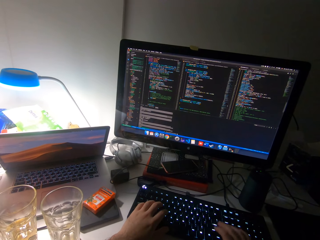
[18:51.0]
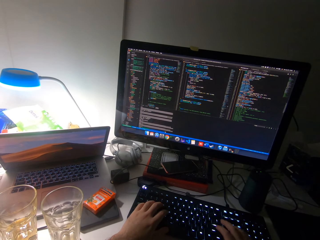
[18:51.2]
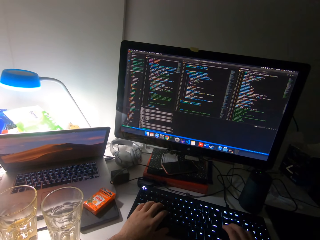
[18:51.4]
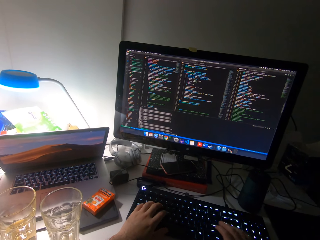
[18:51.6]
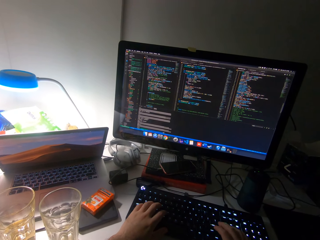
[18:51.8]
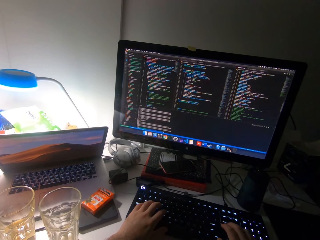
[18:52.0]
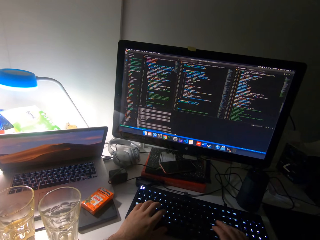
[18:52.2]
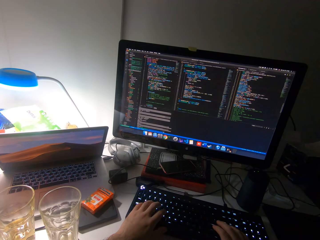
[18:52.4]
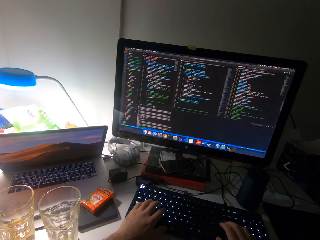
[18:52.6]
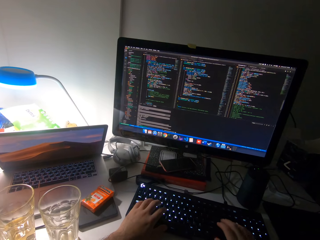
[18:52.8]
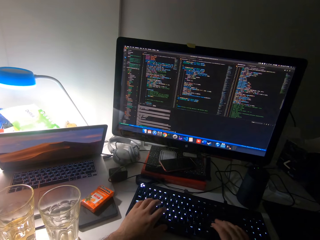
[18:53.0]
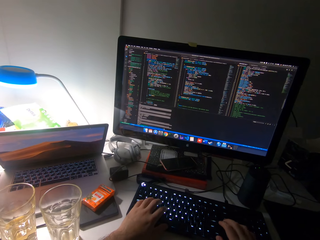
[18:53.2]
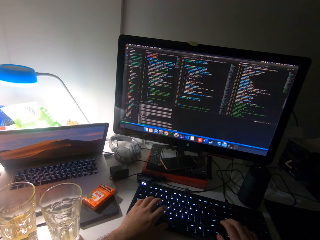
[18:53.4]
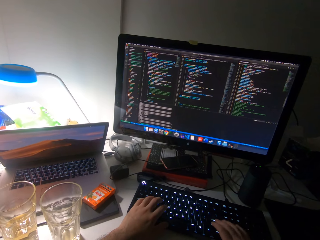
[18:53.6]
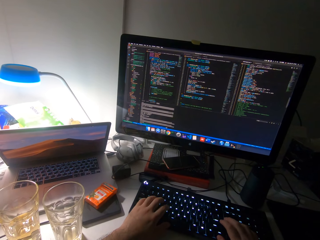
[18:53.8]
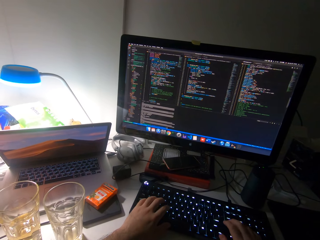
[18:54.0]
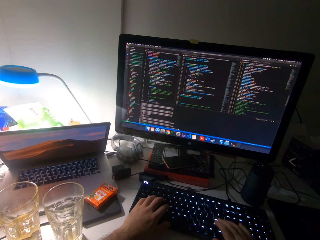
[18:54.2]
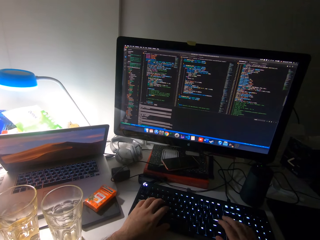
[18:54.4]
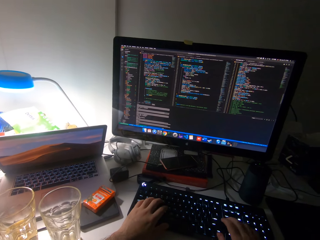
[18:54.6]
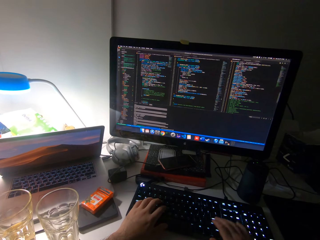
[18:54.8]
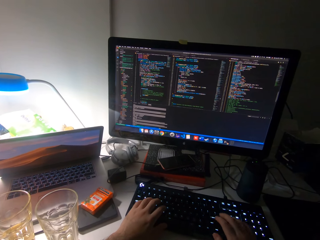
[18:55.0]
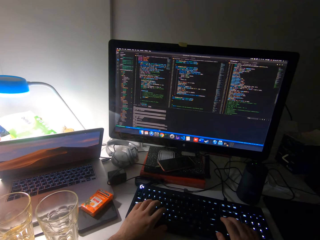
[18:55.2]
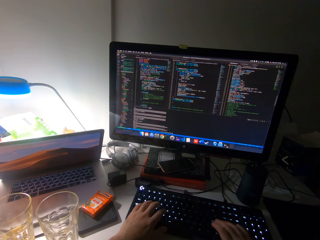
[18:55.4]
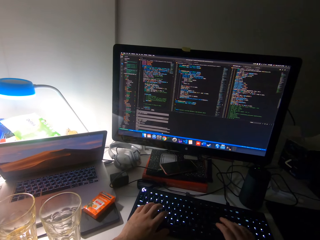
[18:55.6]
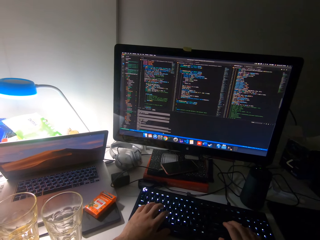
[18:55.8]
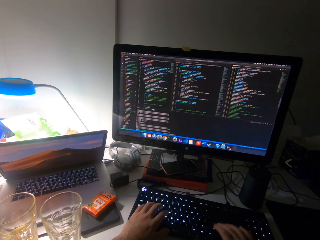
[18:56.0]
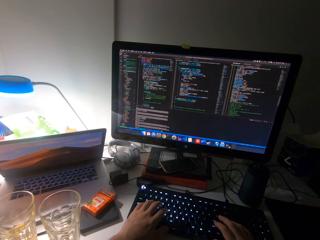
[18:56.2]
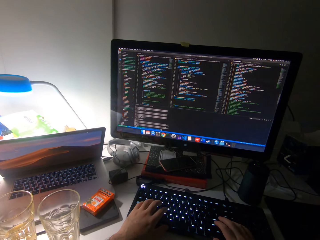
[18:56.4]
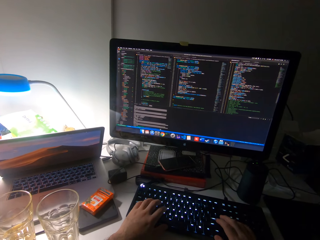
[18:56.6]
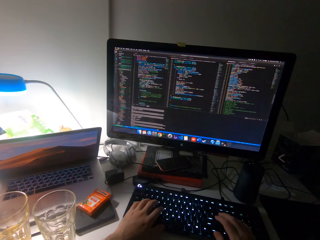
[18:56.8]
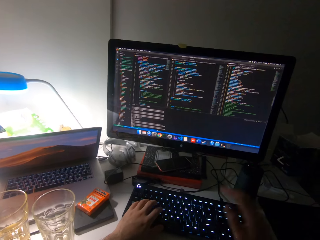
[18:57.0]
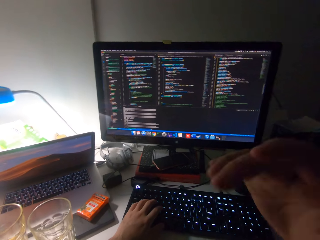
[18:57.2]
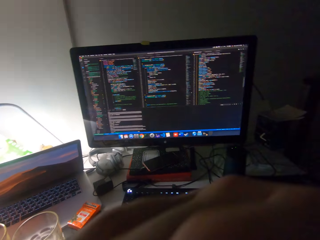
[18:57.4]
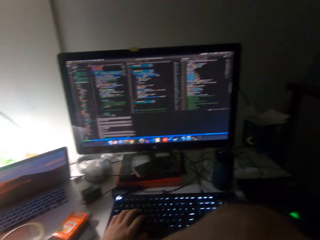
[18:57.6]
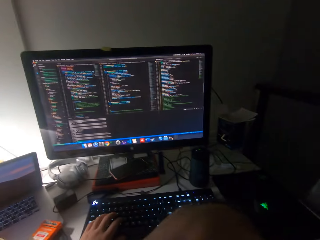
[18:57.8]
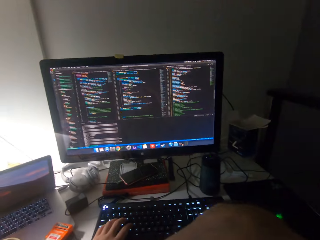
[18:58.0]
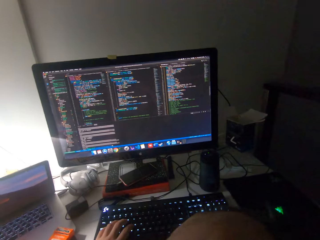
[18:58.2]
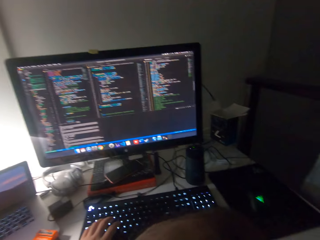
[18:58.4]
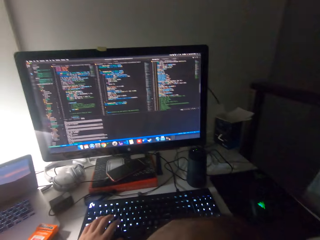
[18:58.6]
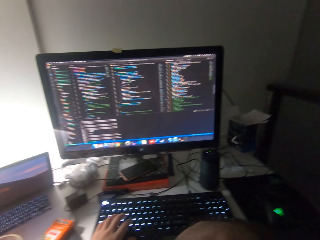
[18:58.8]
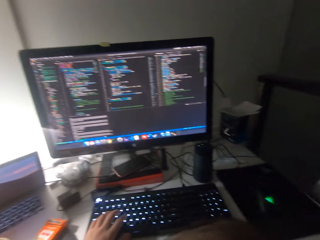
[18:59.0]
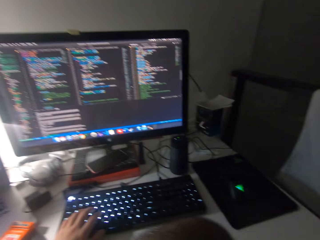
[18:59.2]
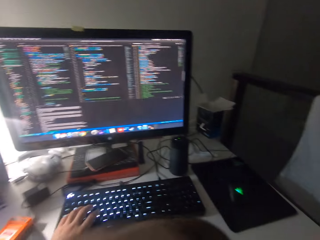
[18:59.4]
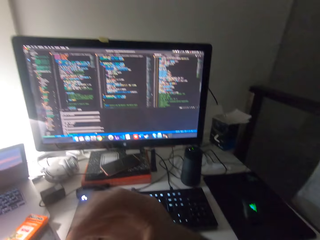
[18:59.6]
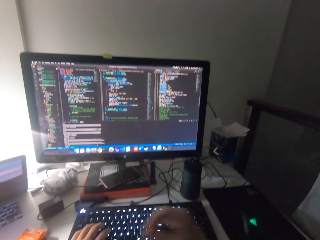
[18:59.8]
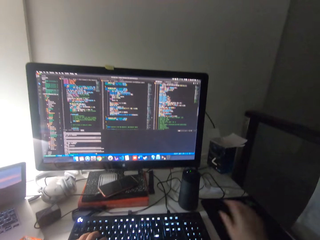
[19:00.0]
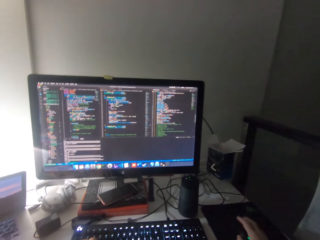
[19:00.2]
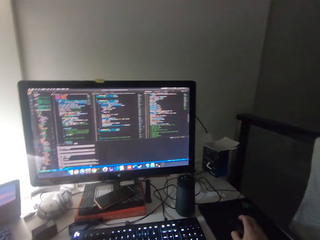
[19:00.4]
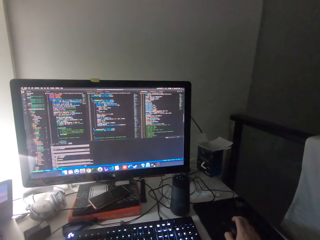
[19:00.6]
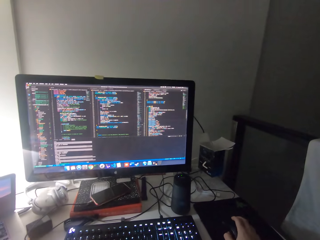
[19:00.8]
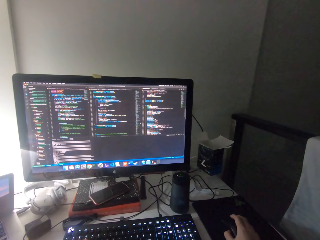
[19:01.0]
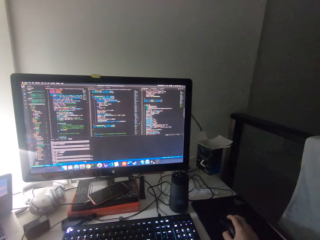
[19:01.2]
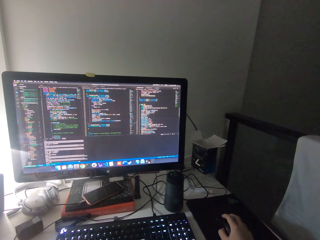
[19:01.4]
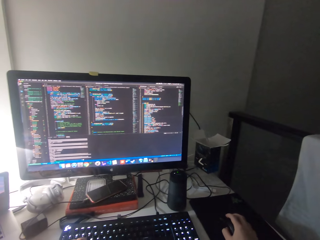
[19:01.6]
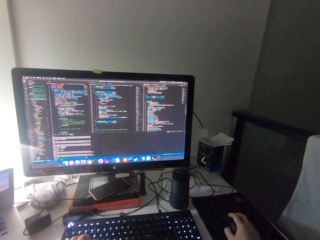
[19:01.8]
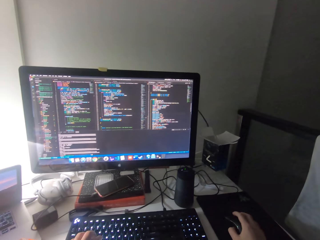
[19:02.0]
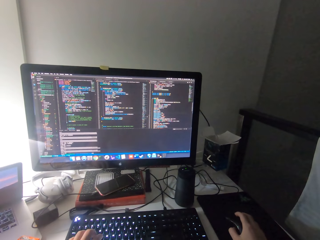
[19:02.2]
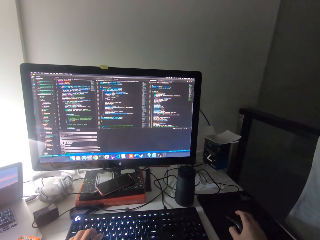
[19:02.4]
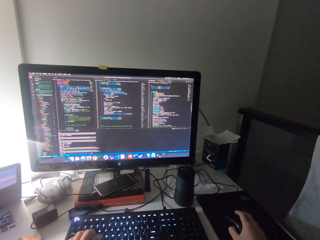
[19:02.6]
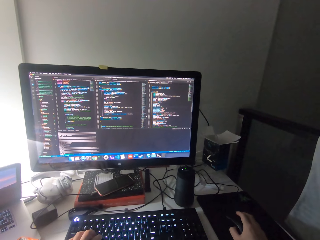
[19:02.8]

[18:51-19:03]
The camera wearer raises his hand. He scrolls a mouse. He operates the monitor with the mouse.

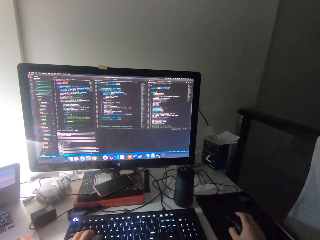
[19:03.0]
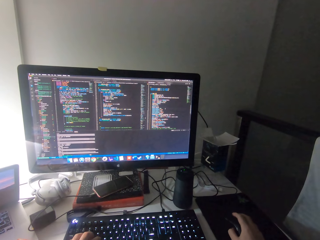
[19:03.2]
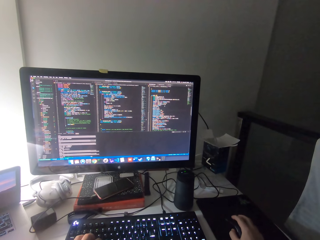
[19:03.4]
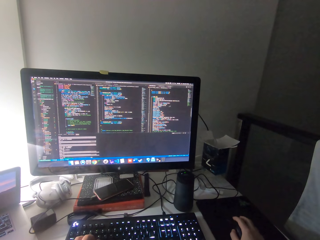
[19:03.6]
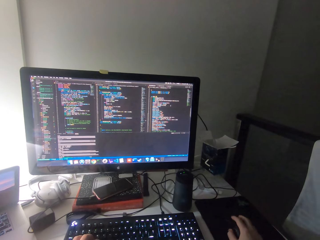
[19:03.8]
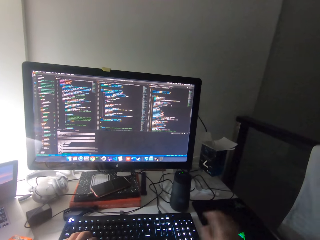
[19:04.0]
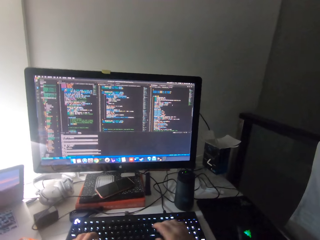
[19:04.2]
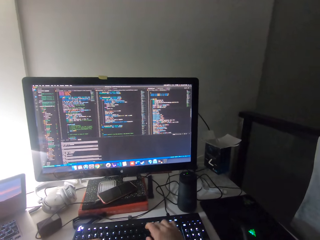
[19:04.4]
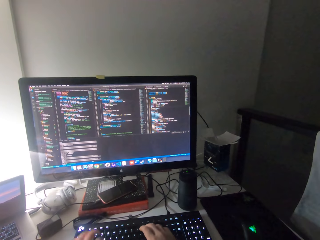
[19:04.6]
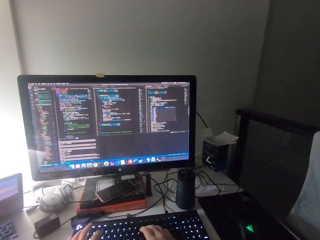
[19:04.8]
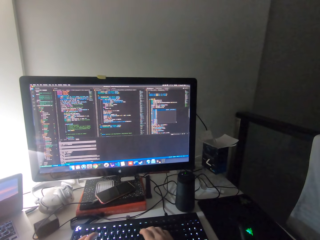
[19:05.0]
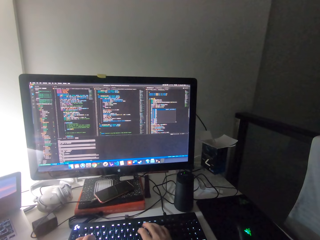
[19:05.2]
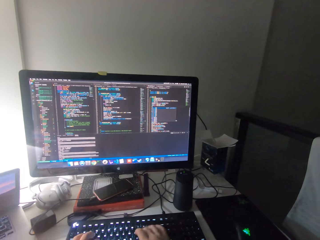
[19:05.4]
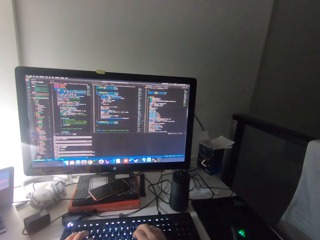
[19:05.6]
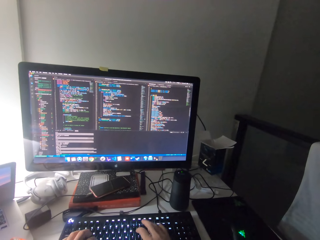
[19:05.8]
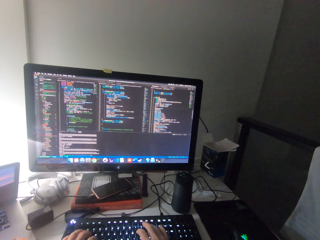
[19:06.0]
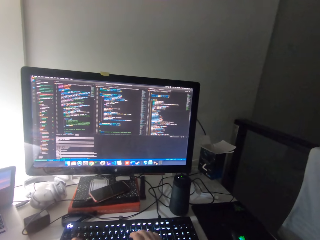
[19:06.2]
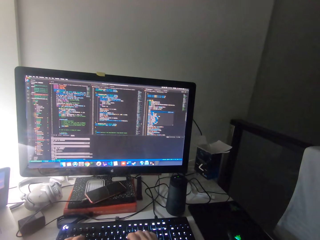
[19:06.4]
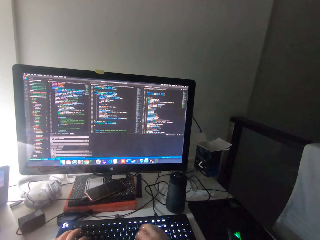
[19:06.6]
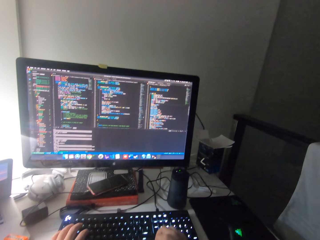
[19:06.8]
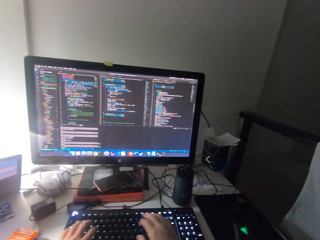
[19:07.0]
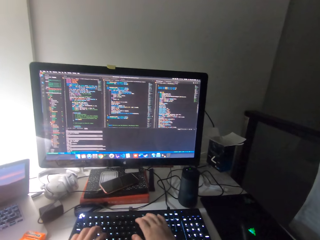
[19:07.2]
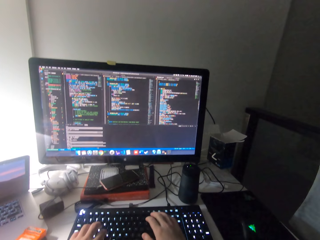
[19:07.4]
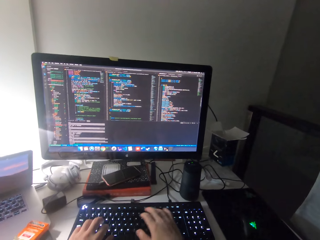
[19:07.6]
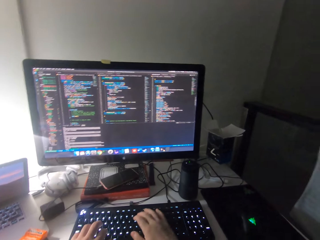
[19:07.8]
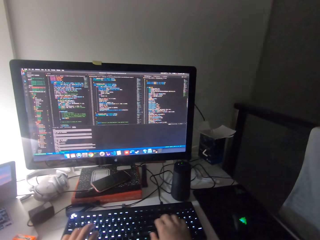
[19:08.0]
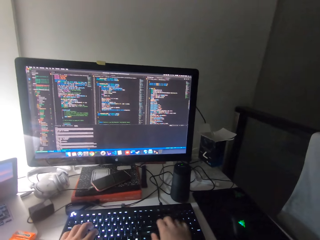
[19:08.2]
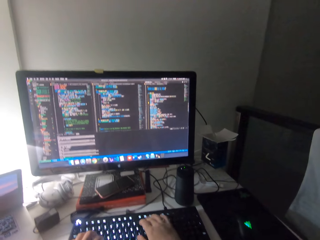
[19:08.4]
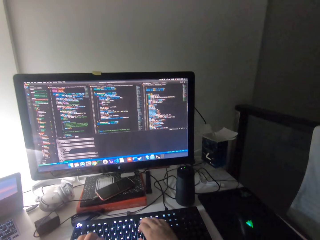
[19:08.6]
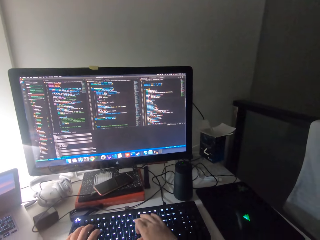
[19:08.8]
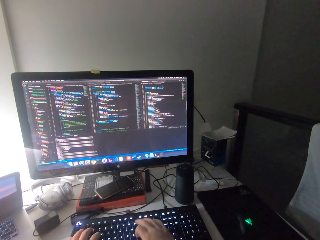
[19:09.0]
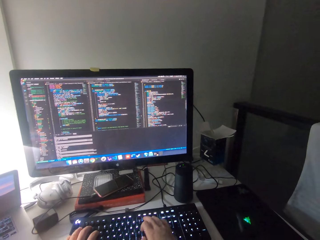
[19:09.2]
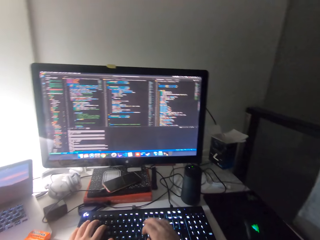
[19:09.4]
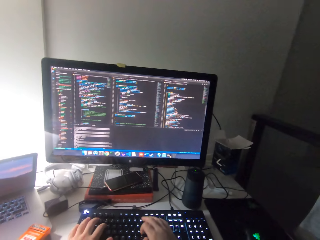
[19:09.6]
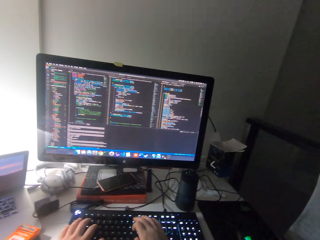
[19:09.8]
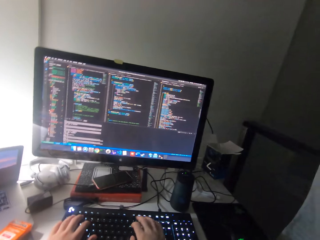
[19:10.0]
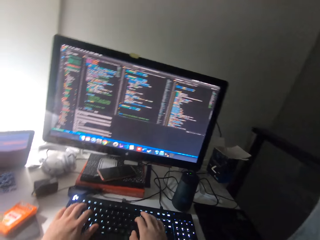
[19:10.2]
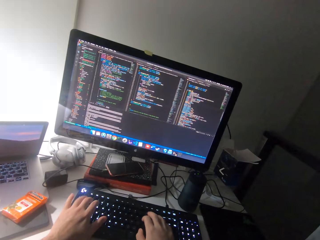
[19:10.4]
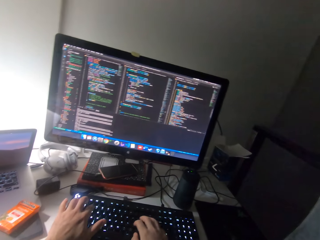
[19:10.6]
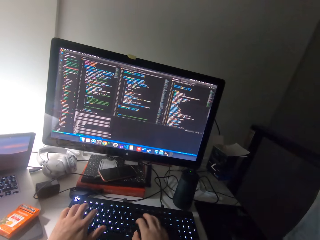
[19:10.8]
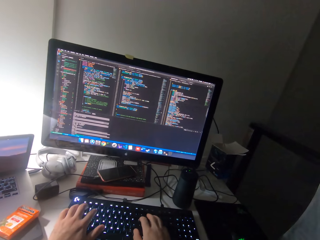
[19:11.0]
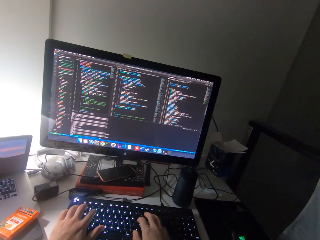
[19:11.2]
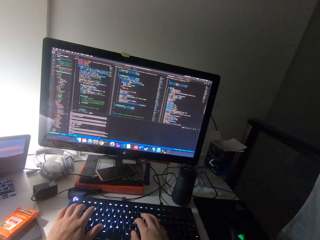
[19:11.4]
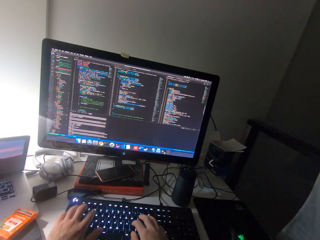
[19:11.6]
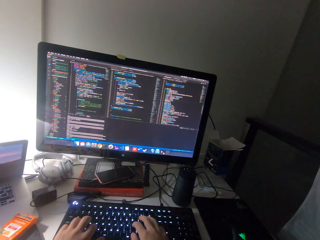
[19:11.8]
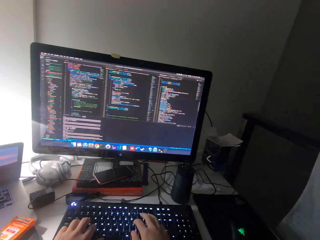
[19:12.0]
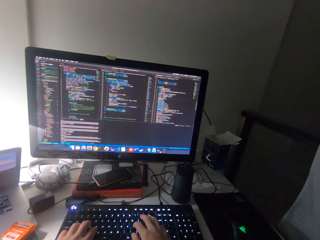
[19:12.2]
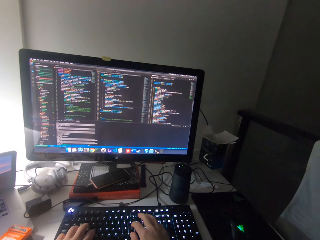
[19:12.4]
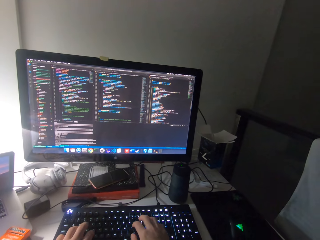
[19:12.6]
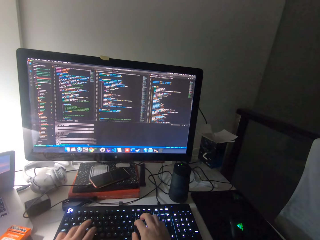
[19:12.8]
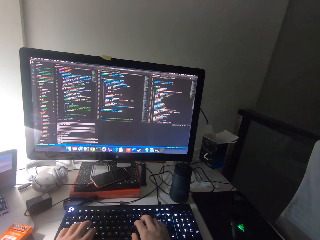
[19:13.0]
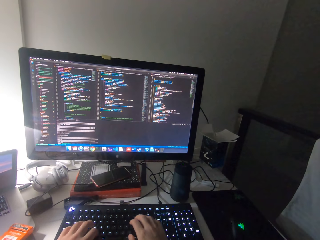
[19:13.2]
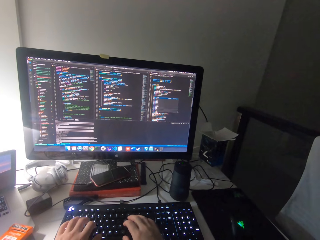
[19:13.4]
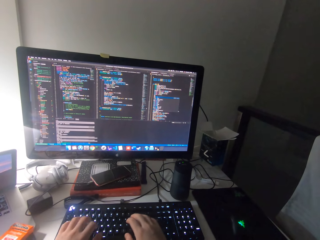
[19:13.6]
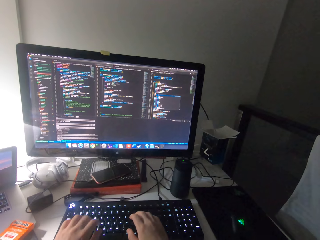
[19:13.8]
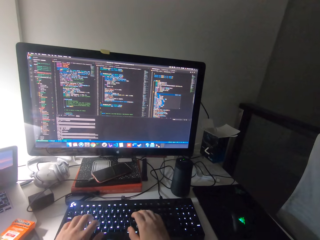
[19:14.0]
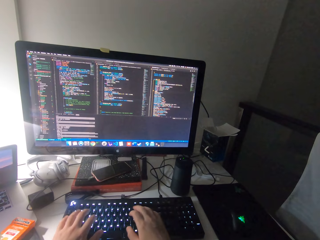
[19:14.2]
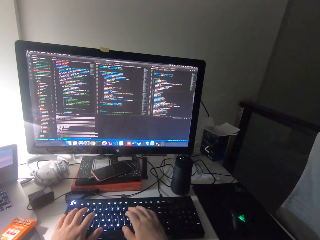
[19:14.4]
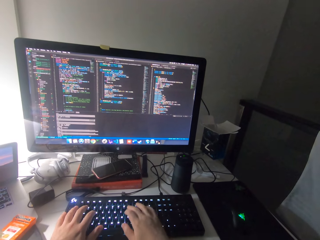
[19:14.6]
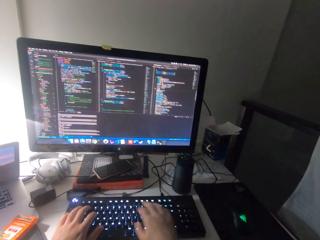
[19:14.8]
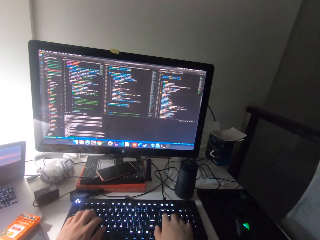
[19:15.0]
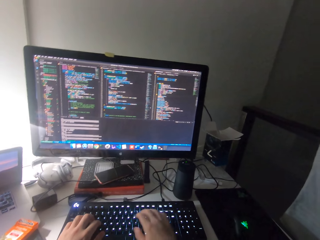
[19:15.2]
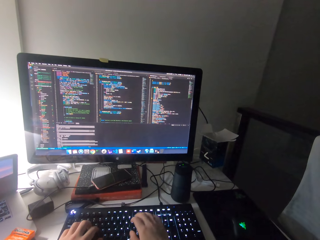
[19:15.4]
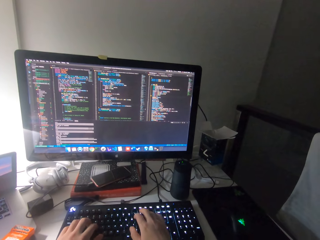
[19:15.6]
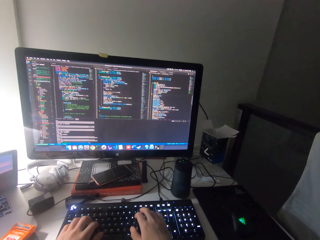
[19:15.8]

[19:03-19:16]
The camera wearer types on a keyboard.
